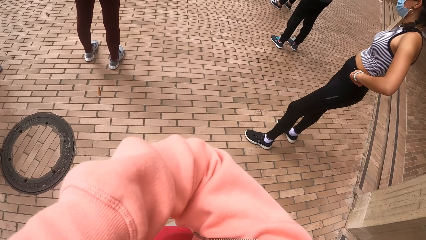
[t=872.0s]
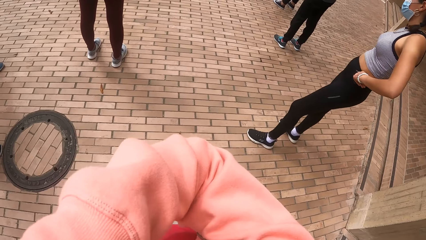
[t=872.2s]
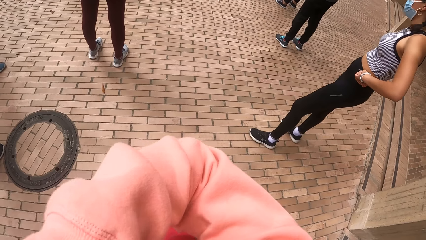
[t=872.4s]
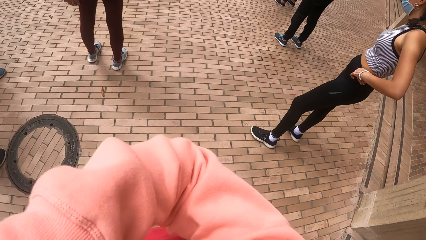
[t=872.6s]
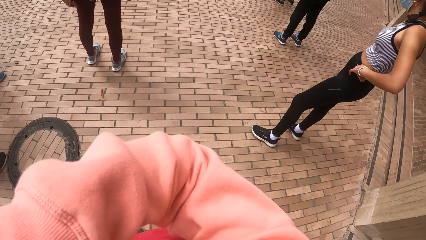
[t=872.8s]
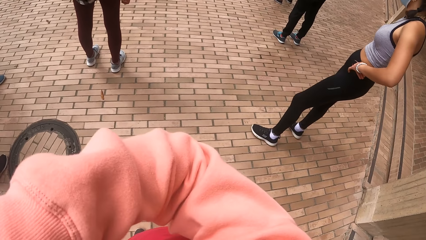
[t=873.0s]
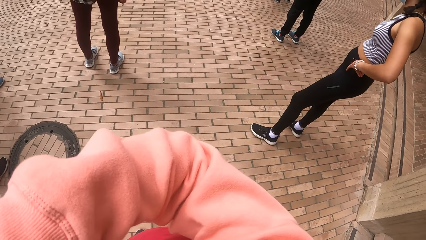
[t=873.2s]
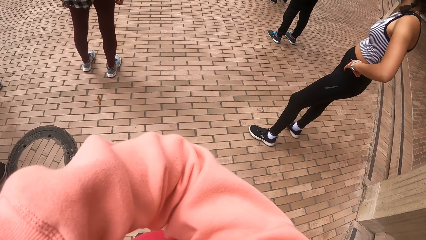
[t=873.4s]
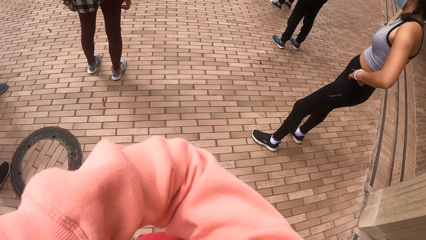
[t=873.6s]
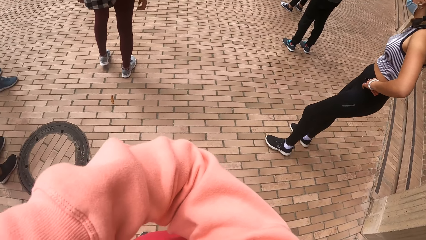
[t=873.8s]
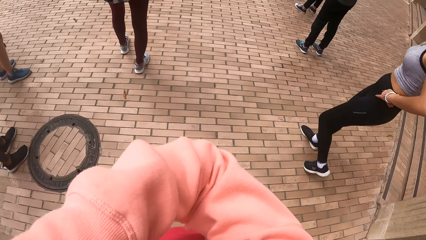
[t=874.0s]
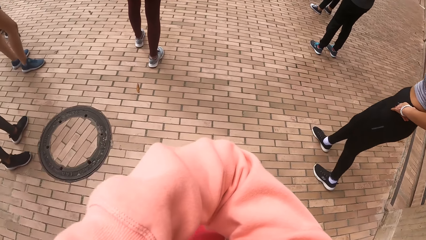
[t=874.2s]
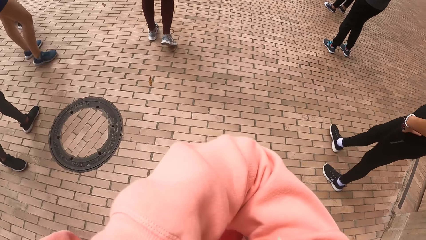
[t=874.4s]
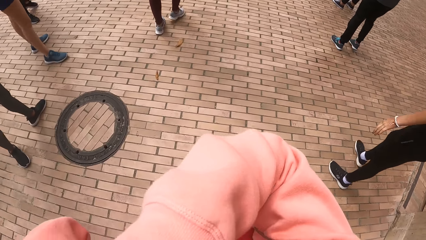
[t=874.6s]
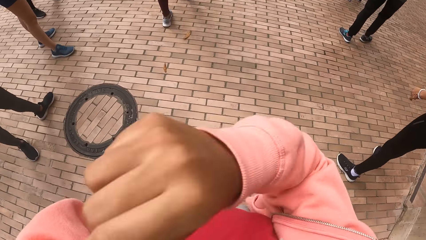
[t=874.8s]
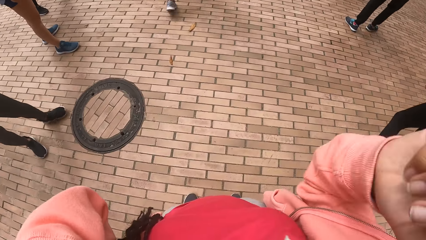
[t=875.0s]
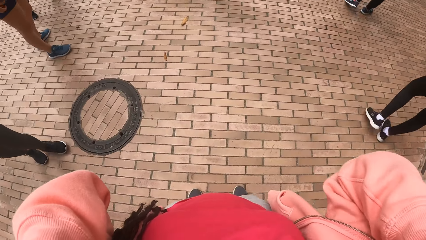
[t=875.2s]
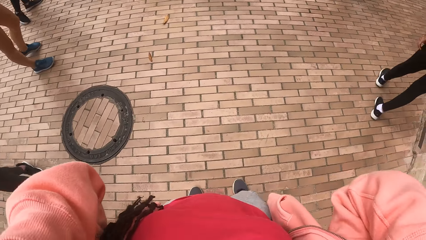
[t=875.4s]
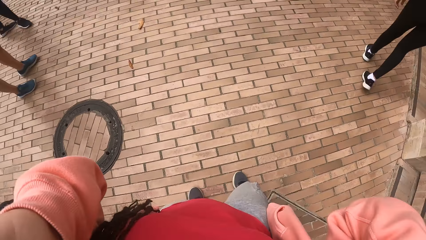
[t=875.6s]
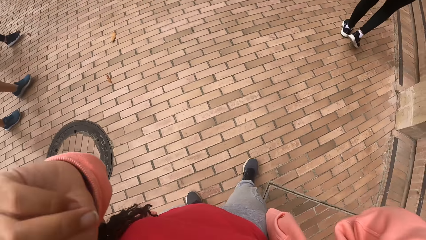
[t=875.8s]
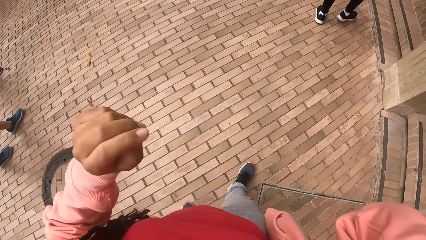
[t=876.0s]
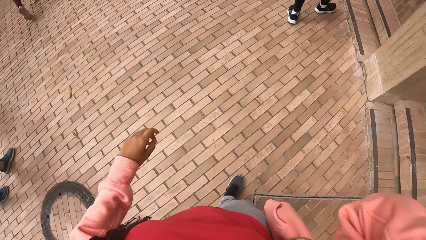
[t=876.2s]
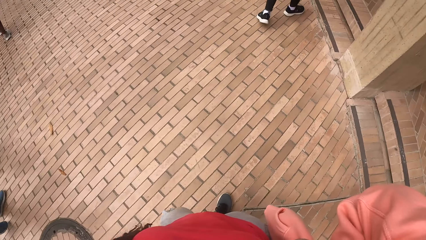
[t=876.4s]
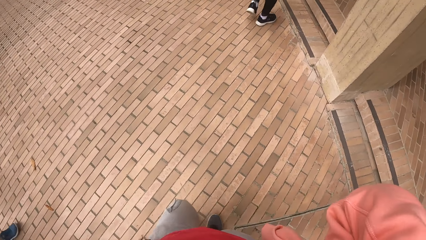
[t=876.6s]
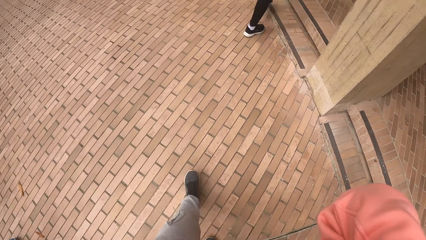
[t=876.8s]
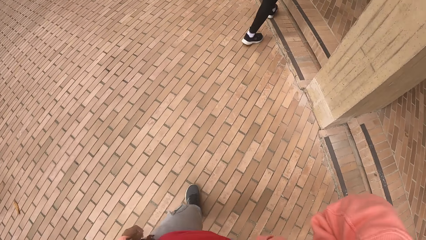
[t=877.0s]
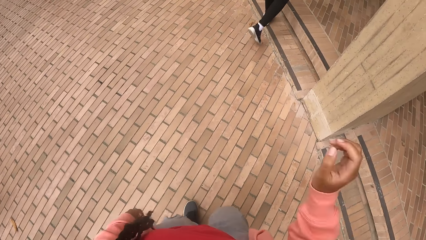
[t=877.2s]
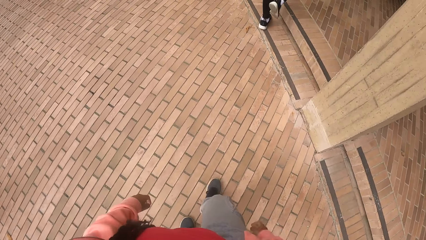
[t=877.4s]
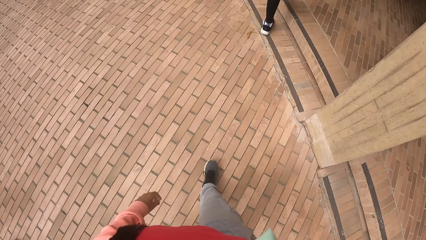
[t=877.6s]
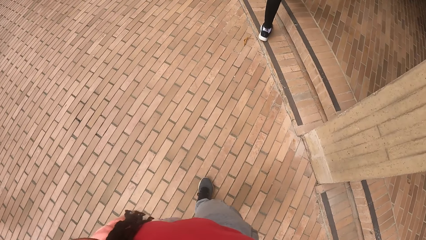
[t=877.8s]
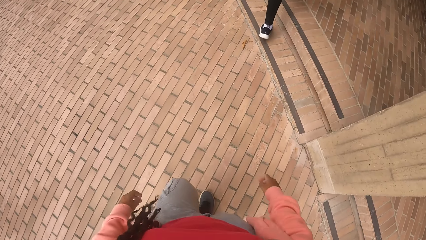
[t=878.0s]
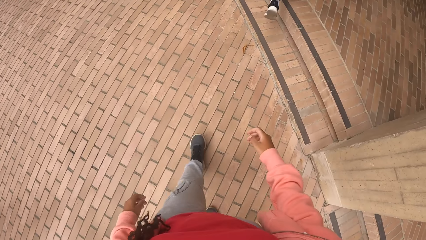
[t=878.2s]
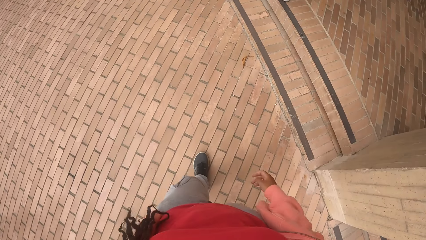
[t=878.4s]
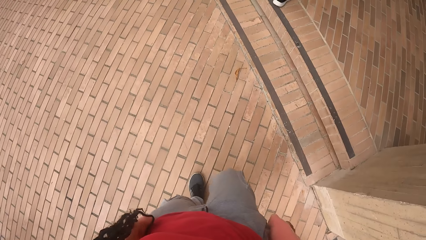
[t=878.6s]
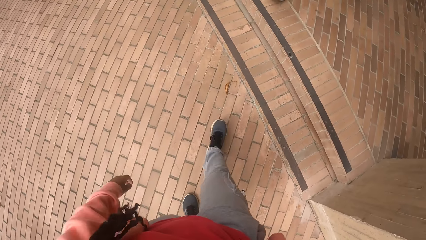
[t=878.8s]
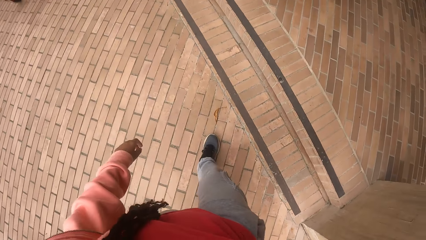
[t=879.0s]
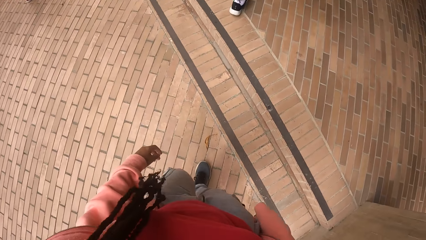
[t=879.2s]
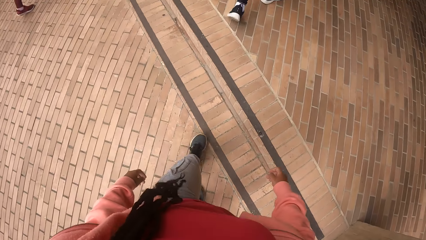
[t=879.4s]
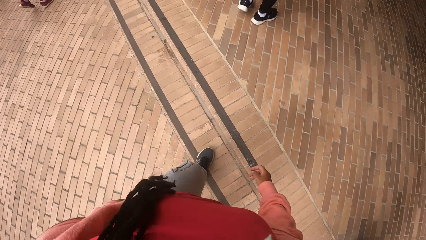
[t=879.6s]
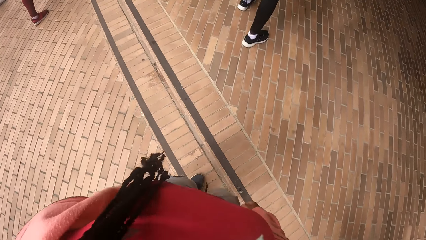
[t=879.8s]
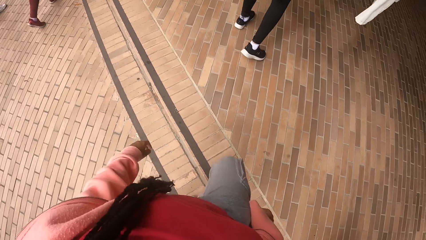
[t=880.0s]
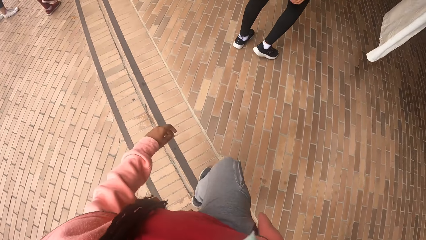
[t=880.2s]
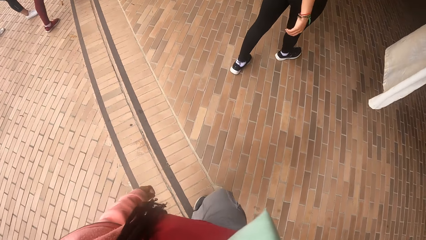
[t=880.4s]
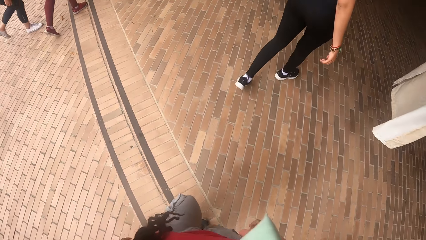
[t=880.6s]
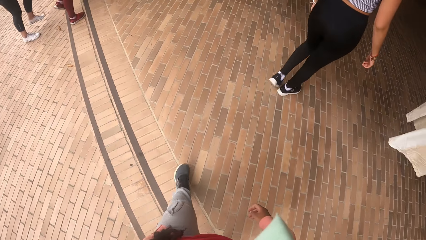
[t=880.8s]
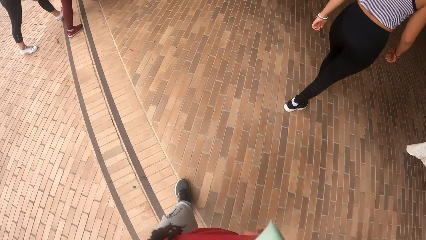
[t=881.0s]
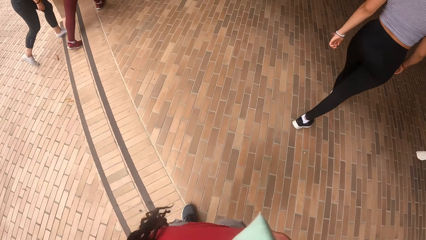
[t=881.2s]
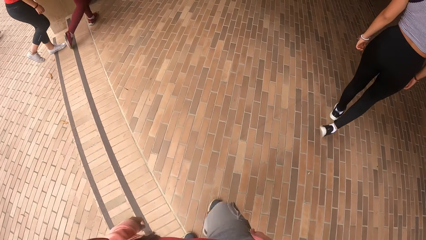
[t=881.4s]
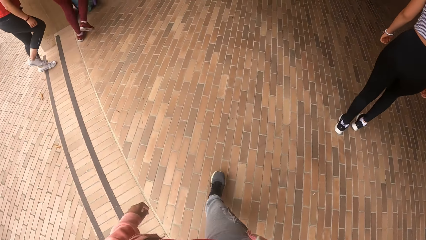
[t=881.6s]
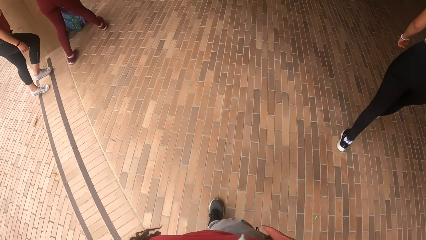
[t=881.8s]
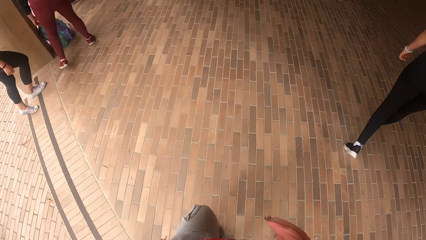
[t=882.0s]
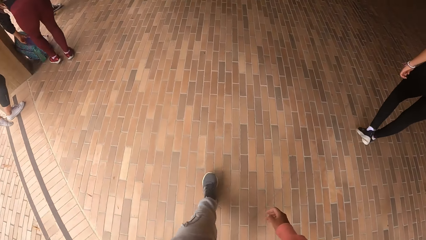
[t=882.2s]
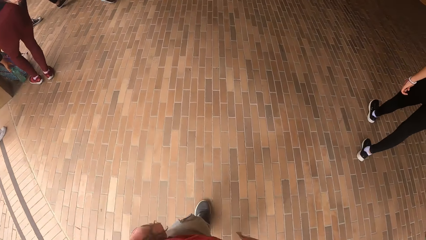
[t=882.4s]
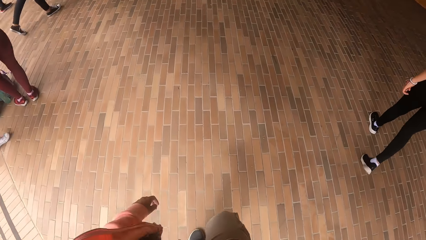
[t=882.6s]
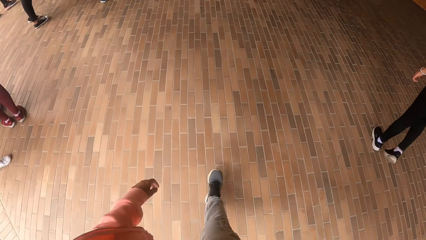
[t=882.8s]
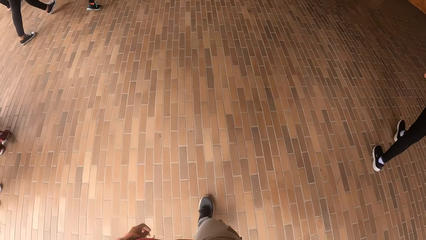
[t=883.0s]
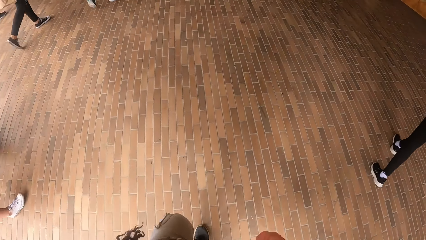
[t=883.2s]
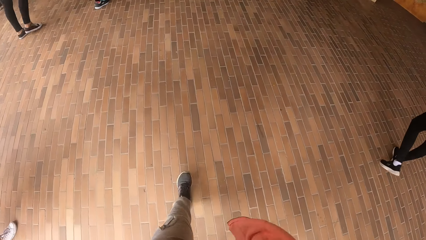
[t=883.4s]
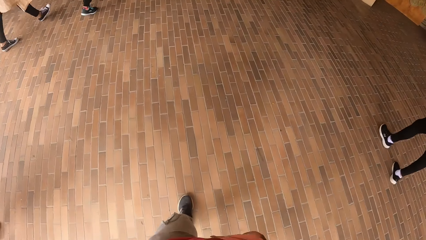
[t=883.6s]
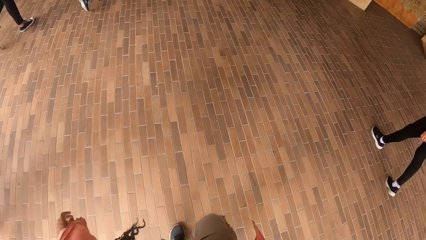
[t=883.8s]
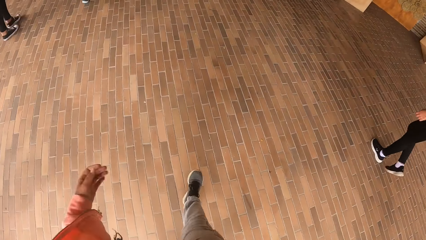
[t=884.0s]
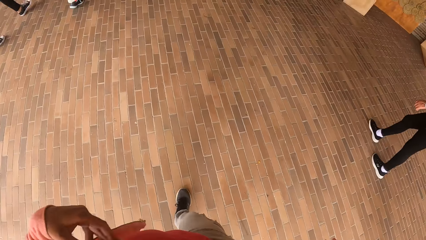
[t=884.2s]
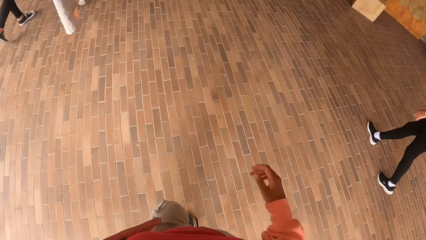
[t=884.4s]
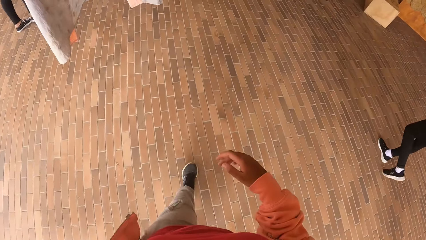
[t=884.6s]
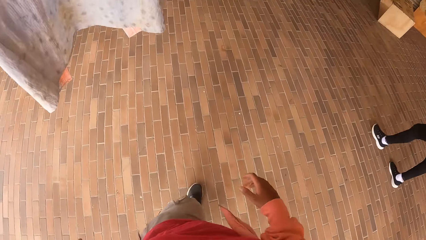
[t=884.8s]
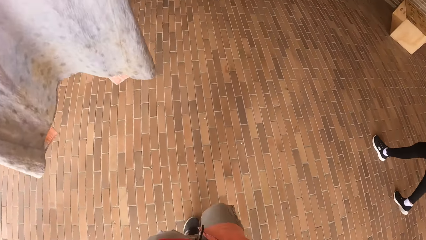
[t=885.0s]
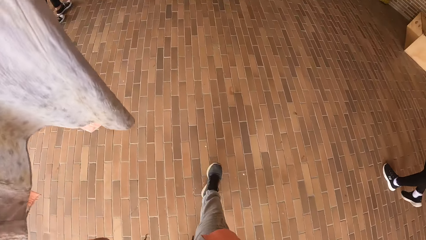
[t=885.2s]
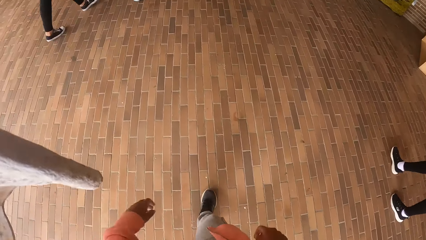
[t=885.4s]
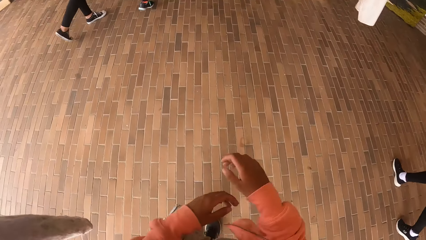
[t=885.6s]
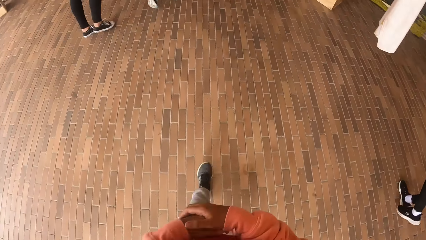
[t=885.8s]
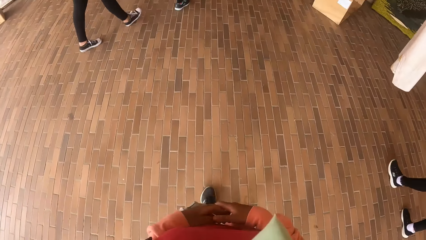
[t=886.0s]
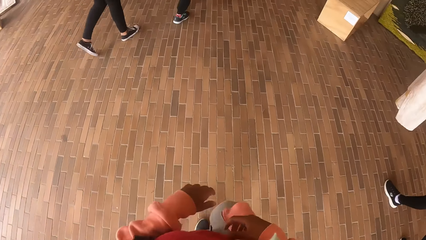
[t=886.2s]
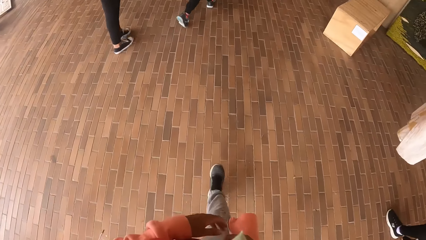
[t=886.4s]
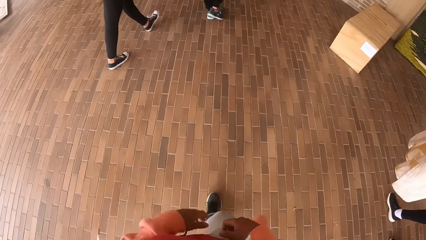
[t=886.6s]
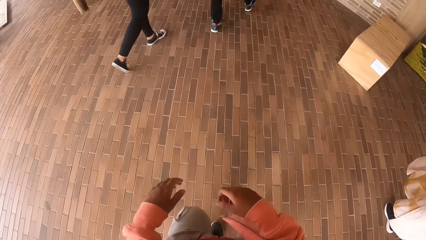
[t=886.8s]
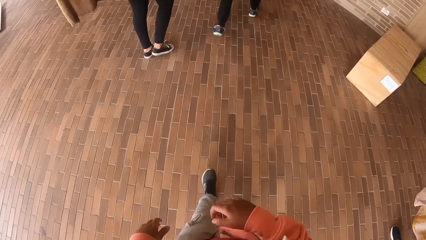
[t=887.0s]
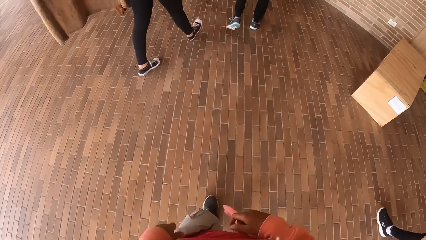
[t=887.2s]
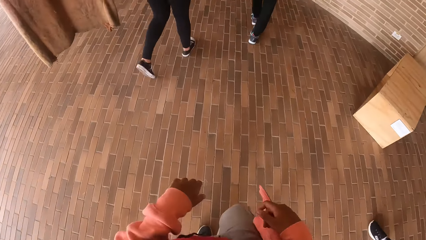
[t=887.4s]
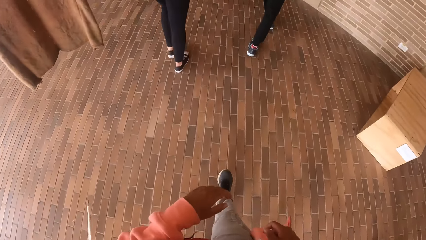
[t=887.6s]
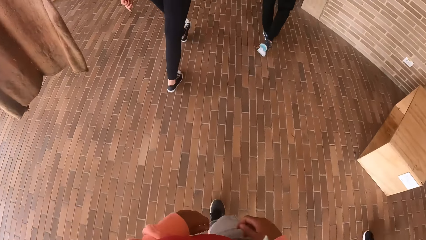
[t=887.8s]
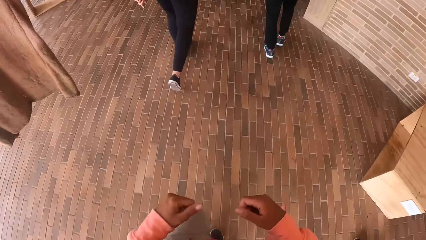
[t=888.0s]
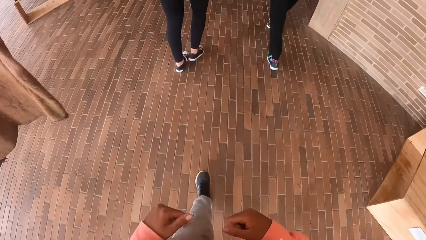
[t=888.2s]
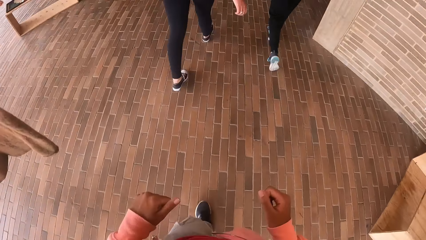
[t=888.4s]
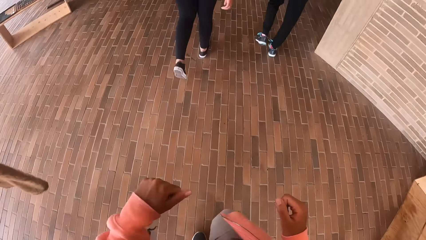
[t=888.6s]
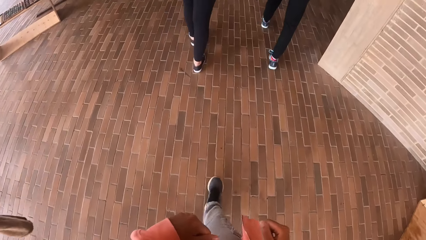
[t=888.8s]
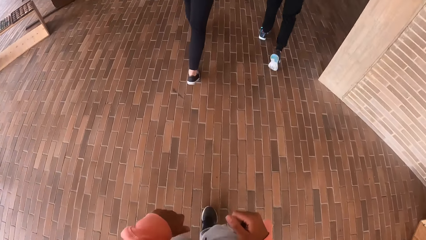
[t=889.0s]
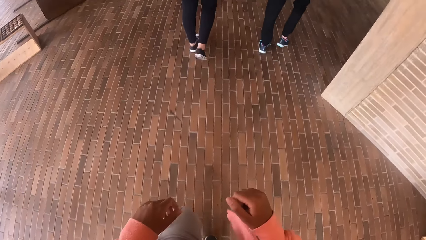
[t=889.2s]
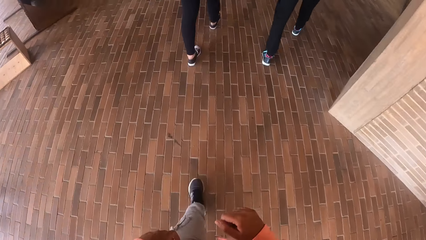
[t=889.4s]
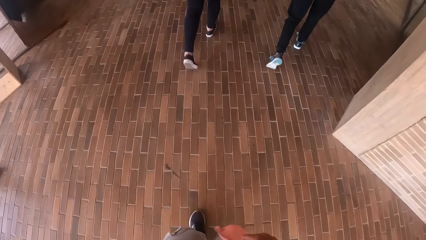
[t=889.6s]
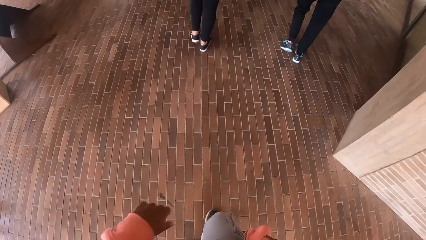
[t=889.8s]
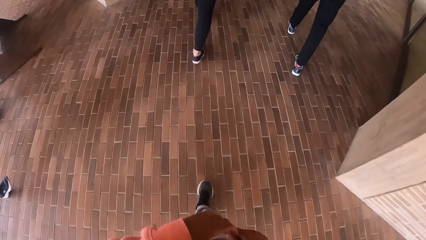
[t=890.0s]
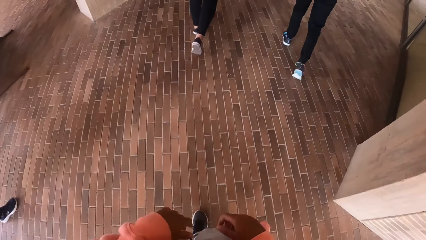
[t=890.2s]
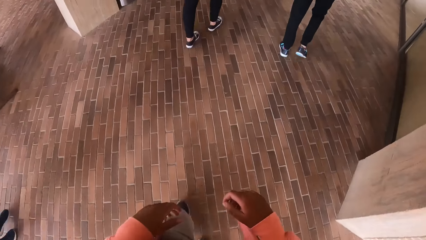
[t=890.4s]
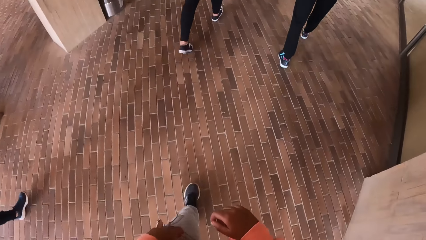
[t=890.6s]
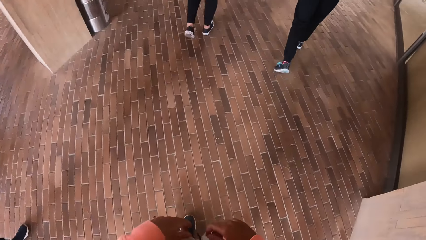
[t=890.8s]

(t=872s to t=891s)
The camera wearer walks around. They walk into a building.
